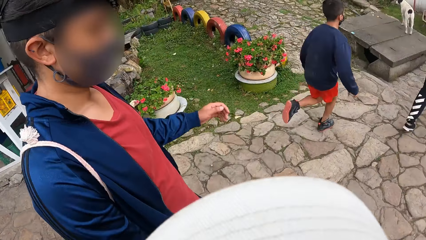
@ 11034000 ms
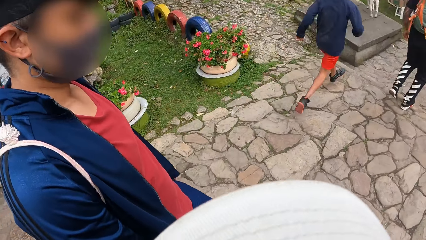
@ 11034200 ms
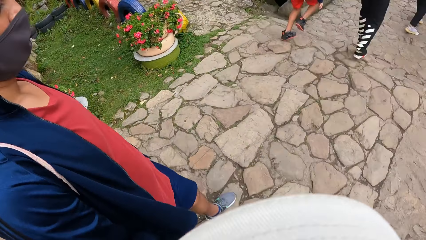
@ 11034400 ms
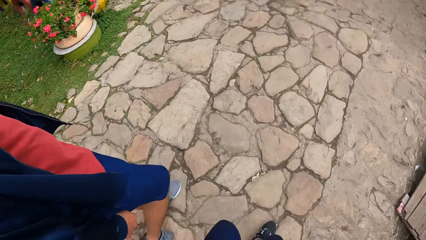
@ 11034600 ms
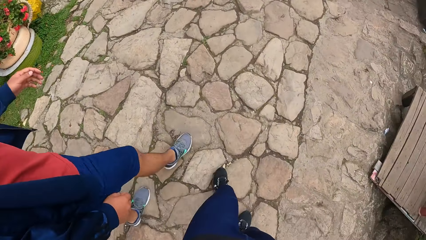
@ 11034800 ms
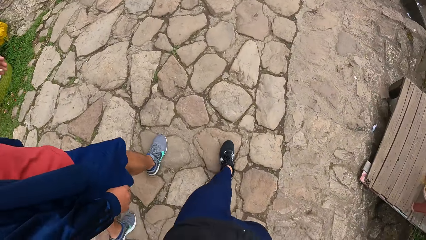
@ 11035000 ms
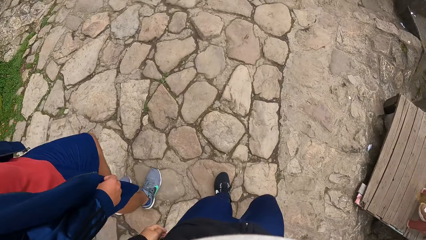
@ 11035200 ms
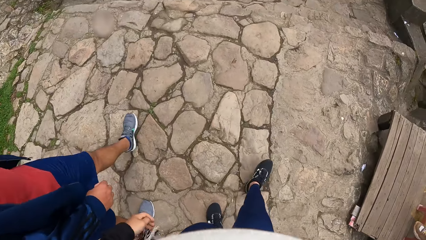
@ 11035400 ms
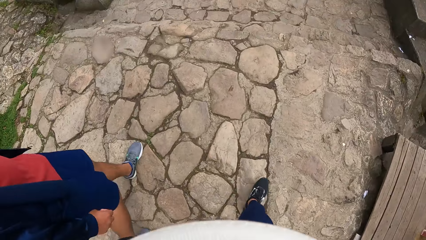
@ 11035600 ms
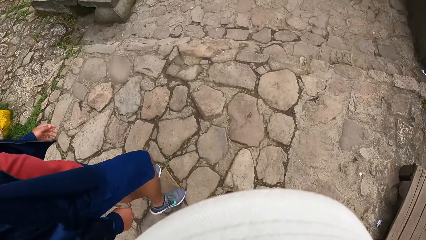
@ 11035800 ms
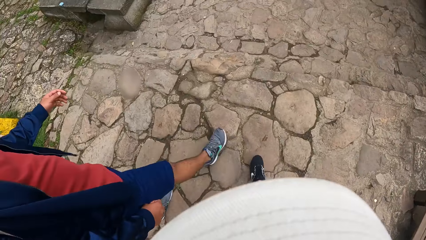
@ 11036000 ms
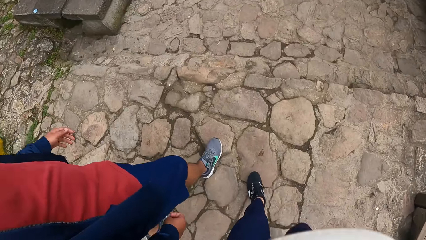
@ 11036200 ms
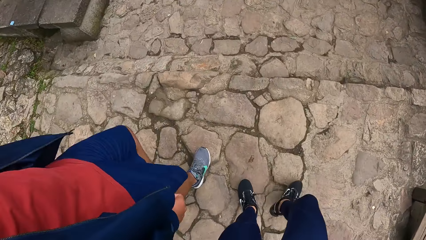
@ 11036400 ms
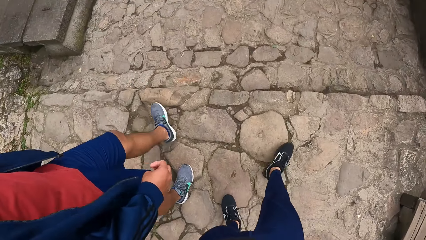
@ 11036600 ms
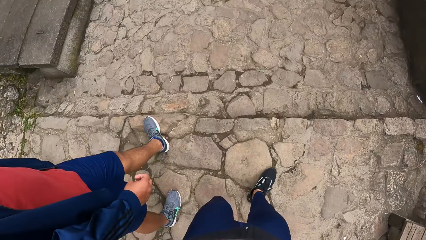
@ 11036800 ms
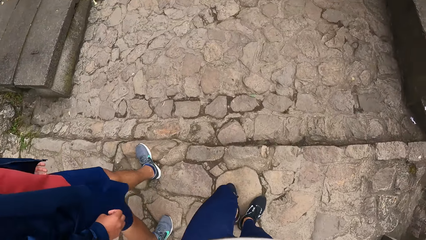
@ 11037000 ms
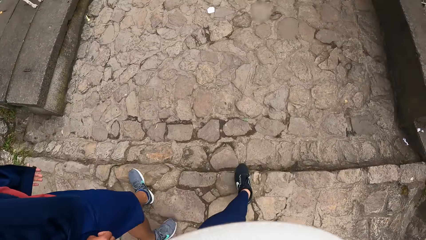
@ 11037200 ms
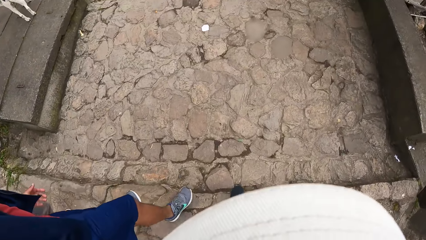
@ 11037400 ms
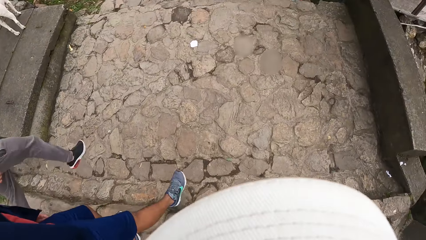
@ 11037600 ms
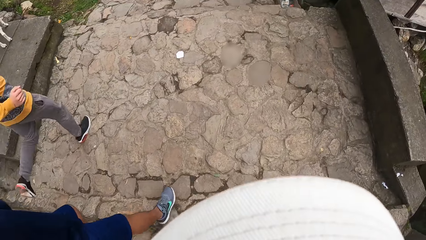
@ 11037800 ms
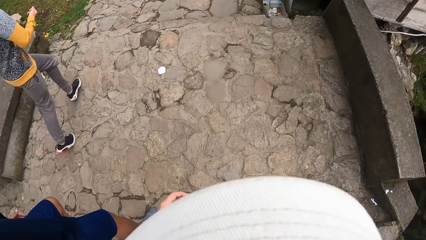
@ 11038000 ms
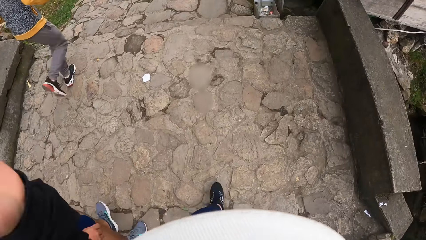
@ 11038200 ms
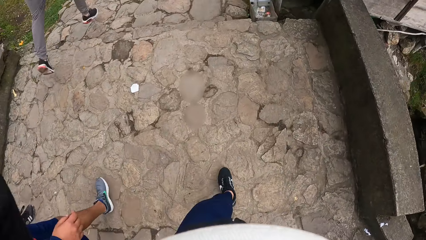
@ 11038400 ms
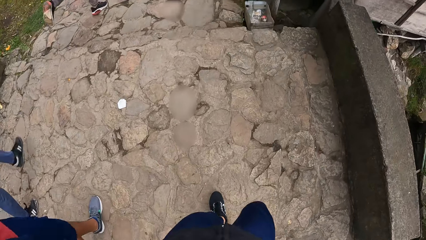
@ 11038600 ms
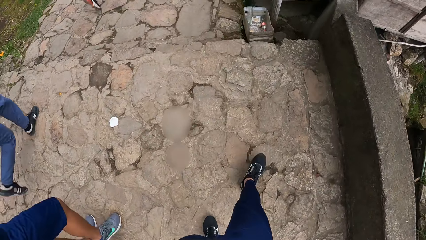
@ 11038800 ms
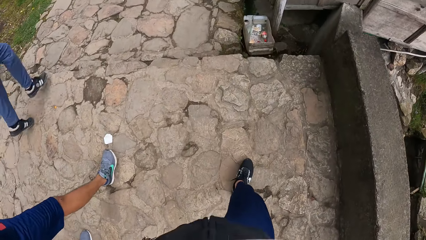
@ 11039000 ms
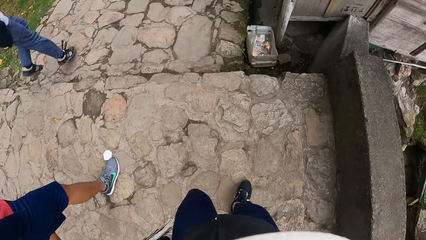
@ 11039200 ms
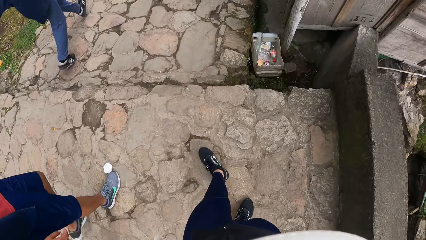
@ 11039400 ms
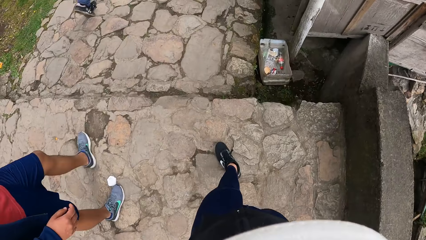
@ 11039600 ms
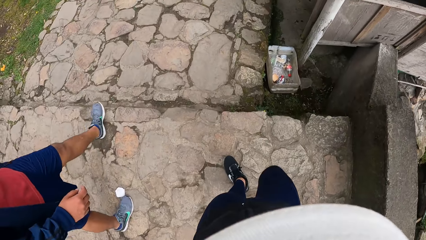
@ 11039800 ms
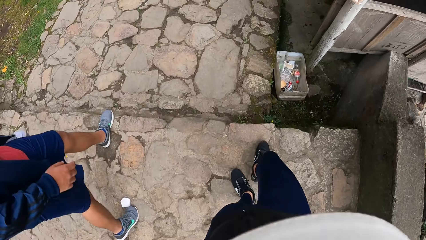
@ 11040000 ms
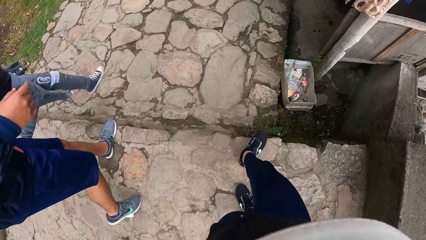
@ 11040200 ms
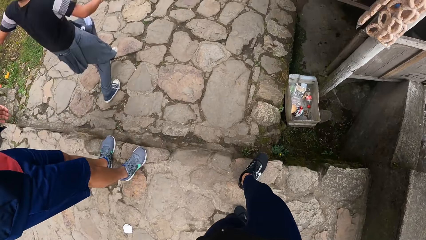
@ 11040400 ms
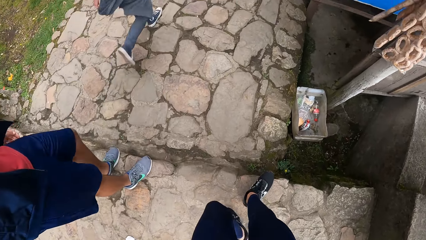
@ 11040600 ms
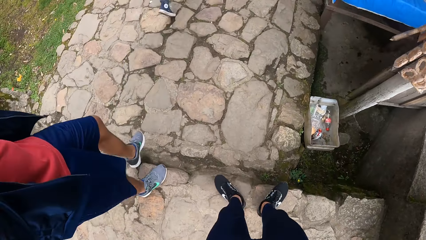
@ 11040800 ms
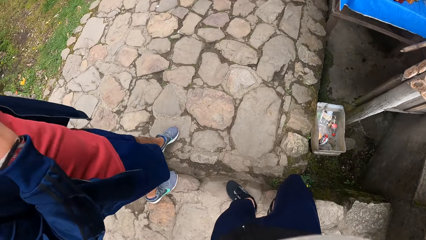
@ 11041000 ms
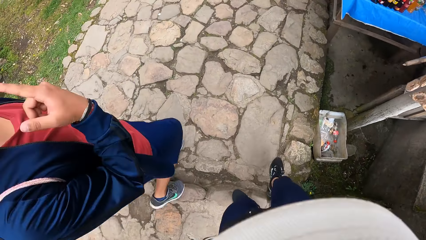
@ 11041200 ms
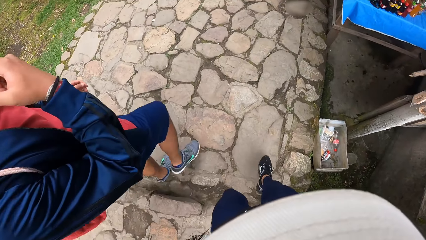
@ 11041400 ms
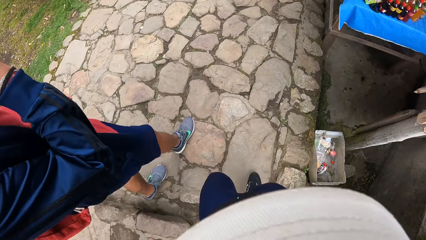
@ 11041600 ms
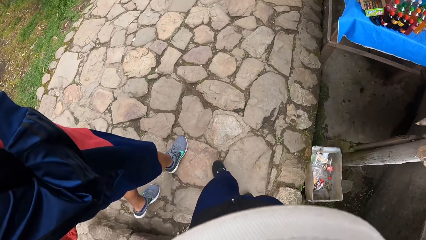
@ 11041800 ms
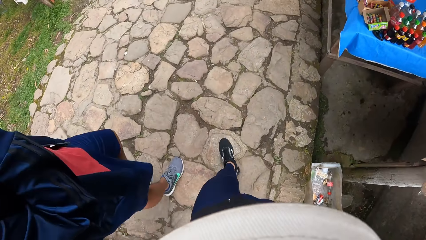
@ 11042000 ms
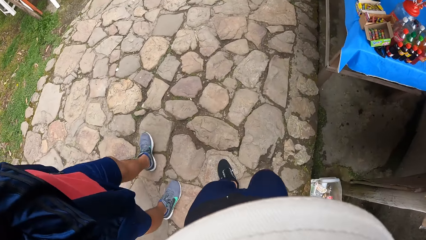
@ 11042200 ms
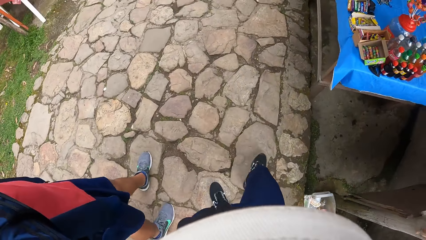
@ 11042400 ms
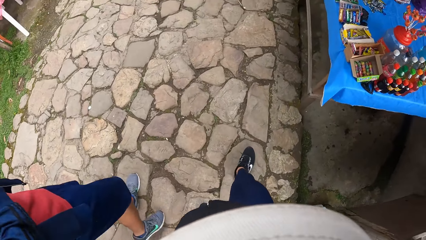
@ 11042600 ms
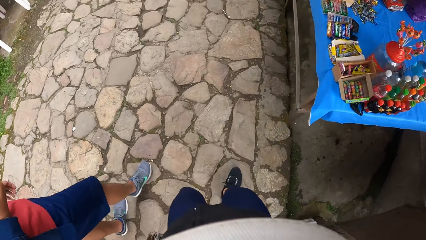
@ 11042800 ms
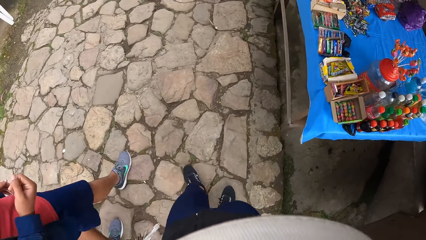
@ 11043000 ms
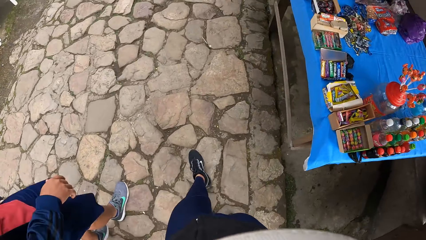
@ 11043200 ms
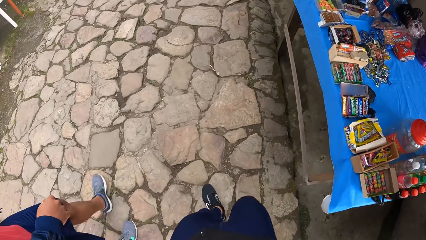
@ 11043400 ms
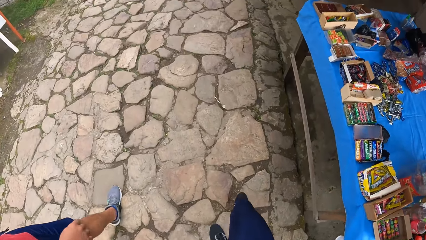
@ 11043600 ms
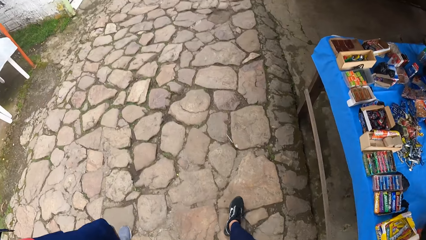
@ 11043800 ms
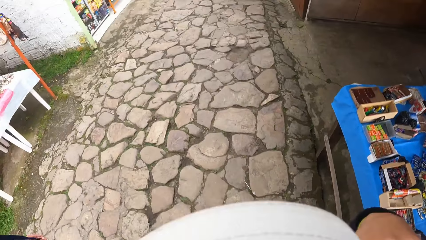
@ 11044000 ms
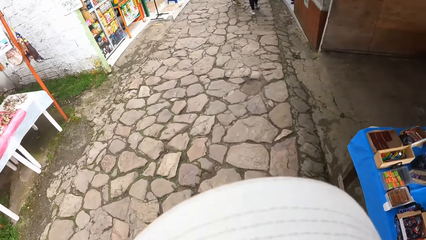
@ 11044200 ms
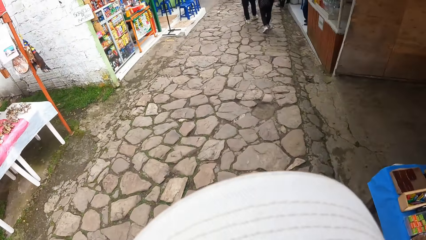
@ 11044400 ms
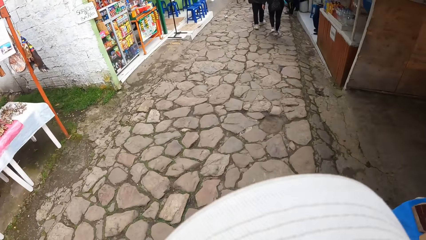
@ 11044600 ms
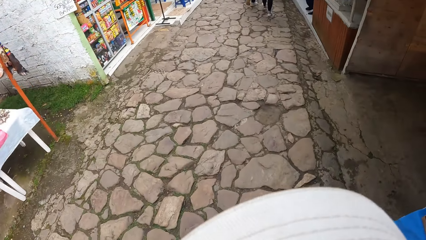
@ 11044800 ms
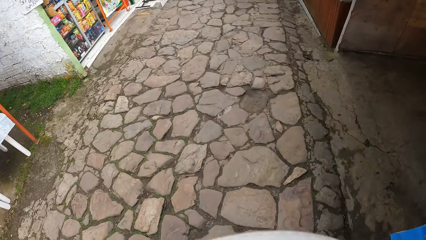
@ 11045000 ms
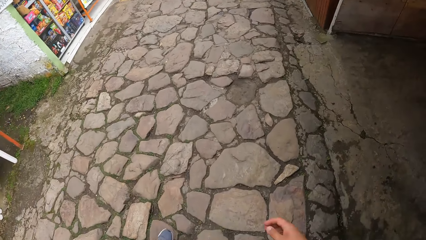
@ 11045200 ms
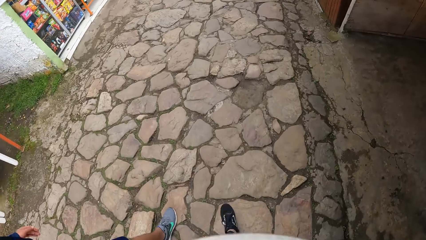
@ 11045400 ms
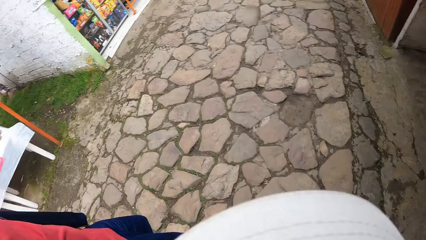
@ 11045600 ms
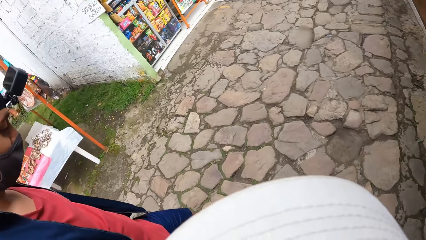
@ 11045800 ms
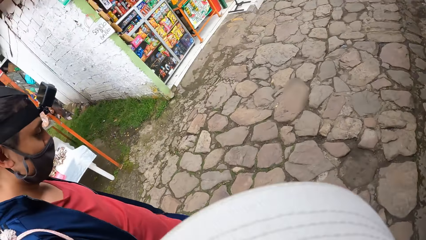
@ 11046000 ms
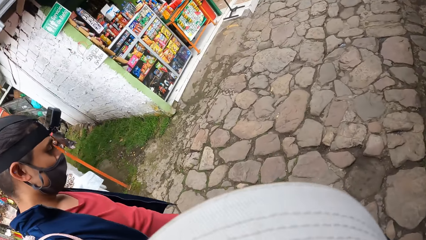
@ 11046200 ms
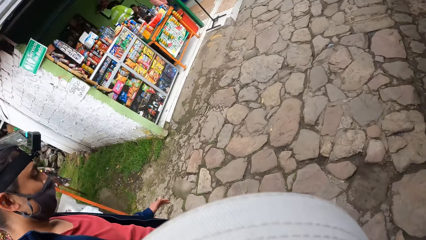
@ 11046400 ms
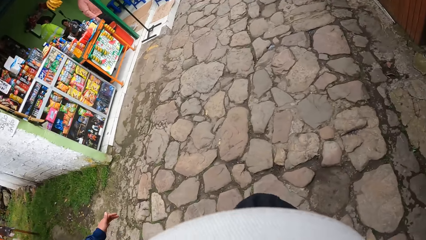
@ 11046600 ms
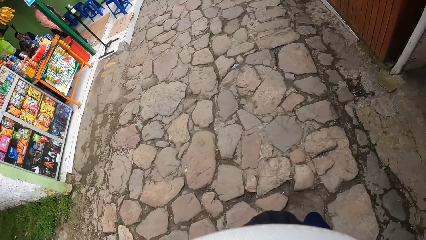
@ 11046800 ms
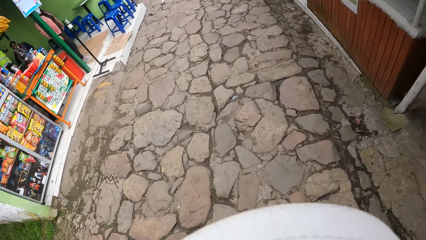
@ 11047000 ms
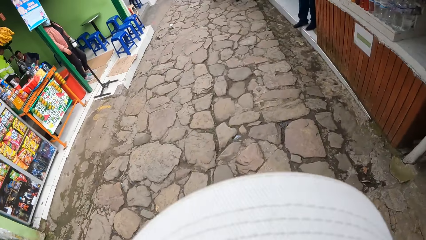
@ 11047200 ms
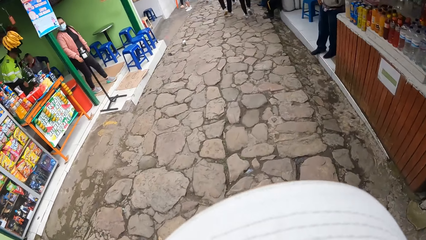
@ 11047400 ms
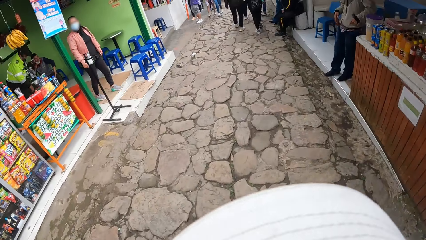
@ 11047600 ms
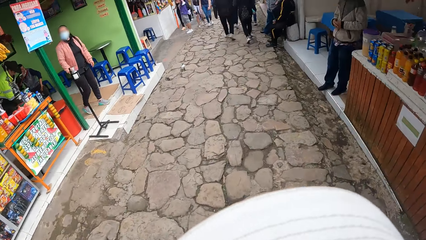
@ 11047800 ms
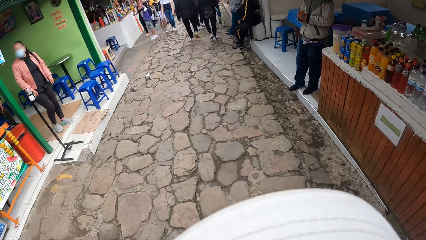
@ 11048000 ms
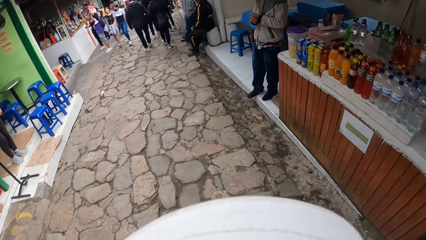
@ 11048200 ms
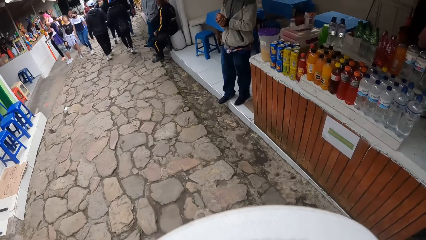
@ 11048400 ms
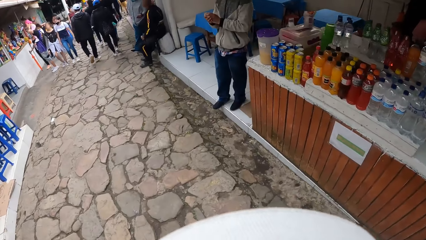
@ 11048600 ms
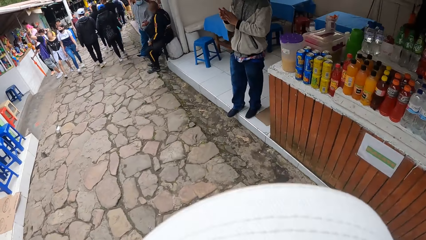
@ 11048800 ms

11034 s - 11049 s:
A person touches the face. The person hikes down the mountain.
